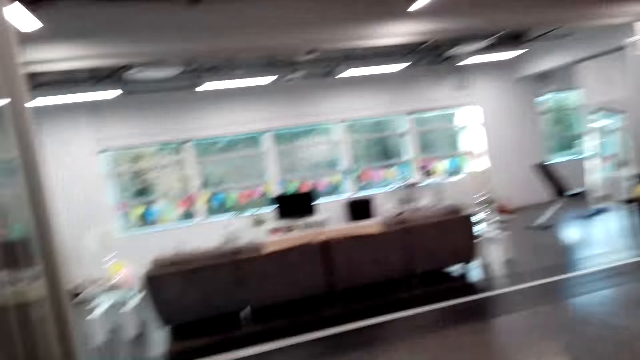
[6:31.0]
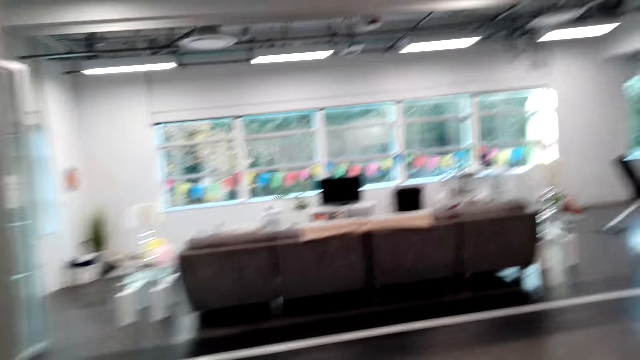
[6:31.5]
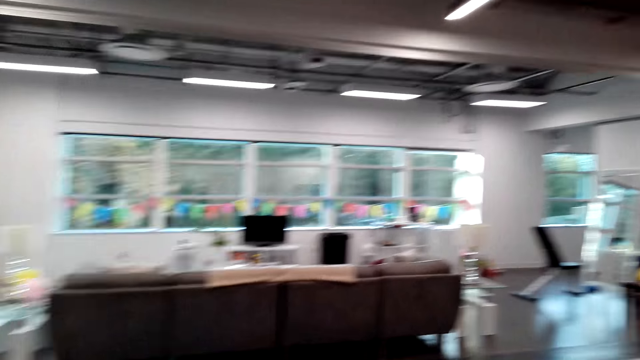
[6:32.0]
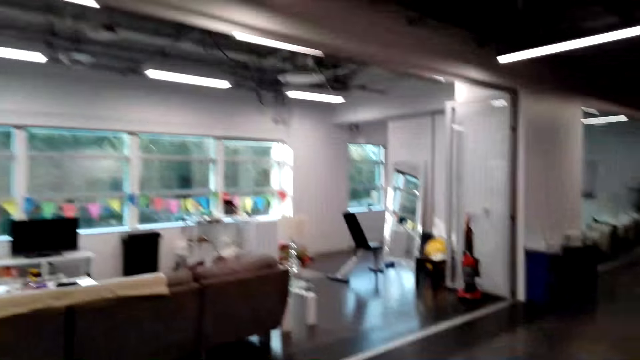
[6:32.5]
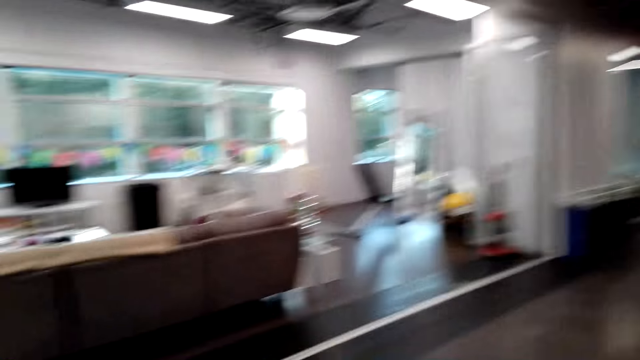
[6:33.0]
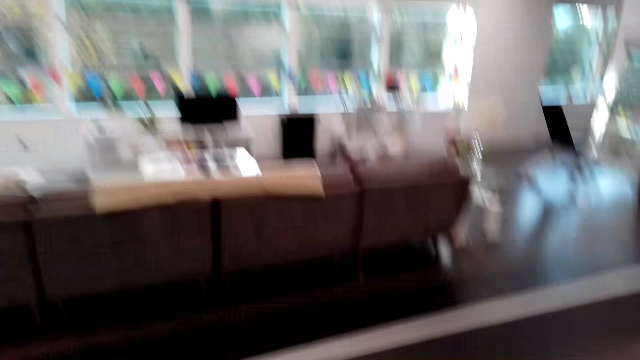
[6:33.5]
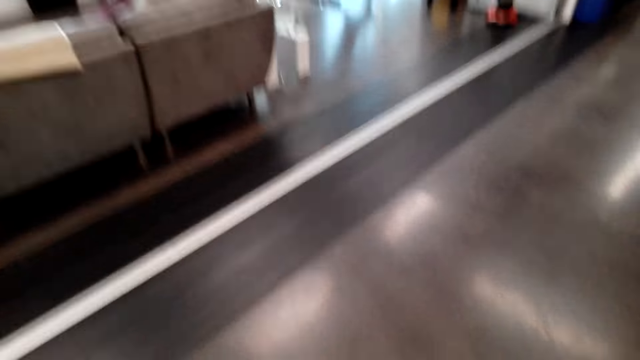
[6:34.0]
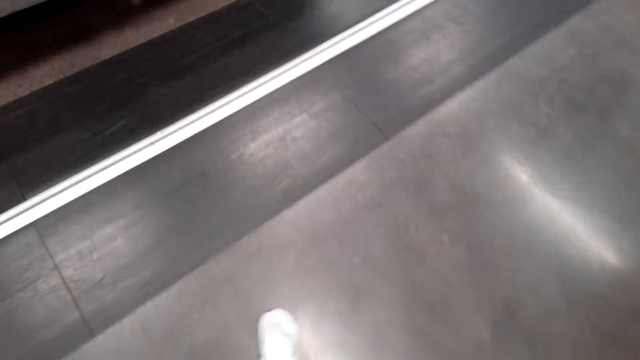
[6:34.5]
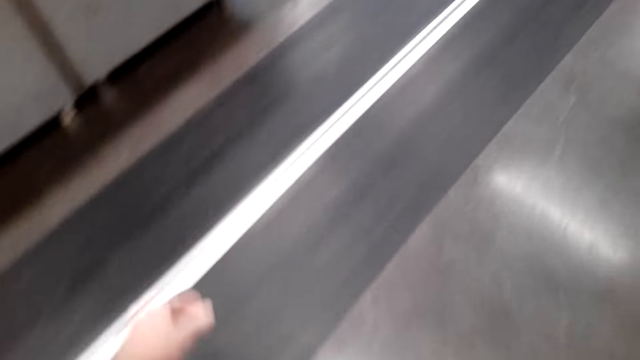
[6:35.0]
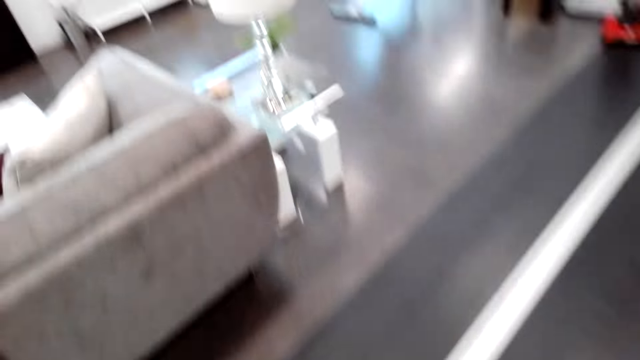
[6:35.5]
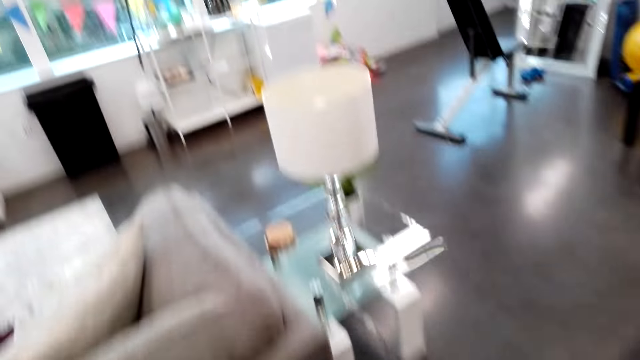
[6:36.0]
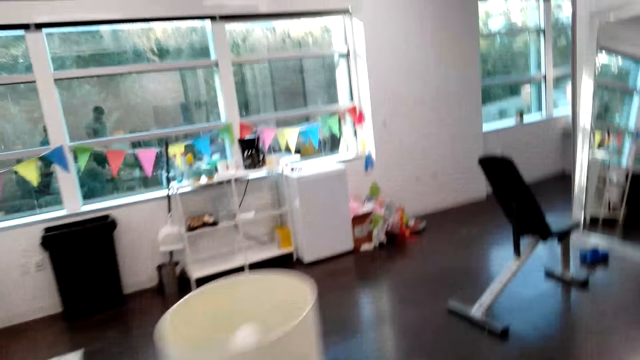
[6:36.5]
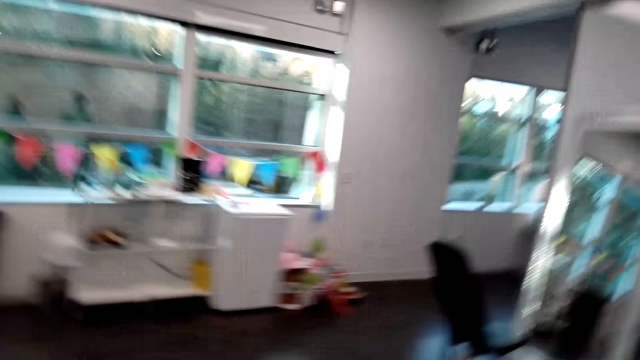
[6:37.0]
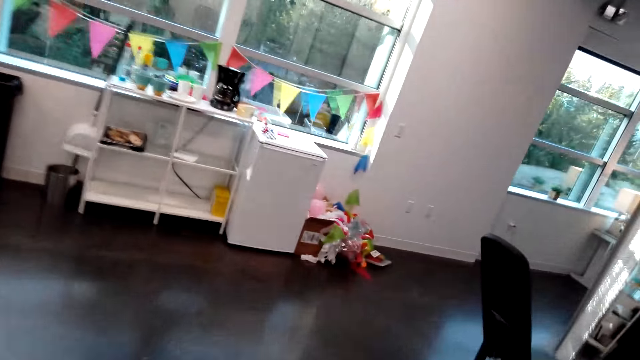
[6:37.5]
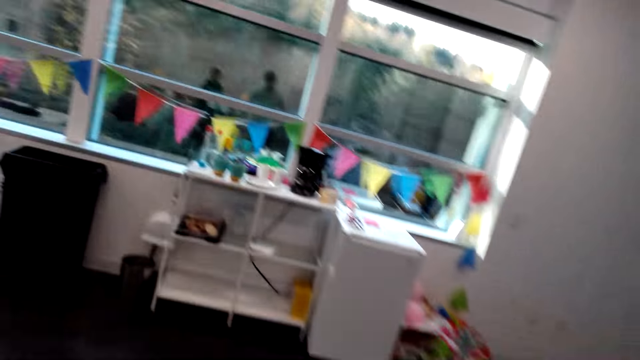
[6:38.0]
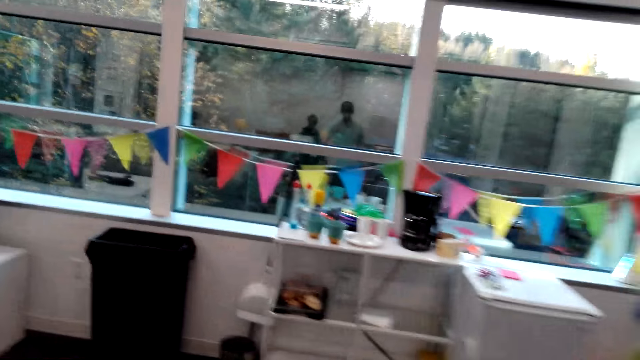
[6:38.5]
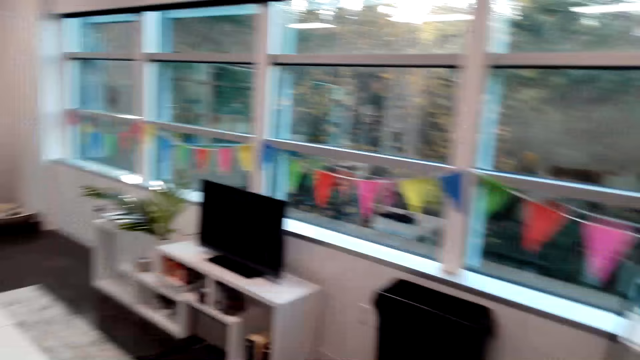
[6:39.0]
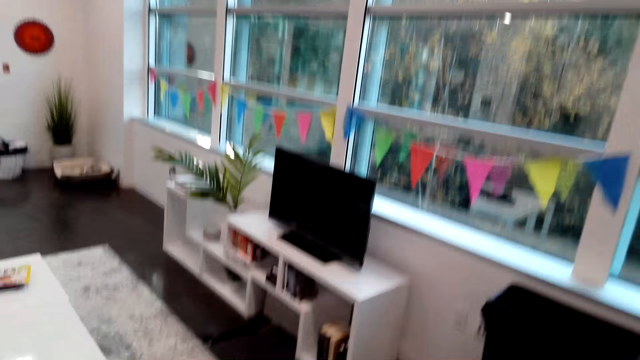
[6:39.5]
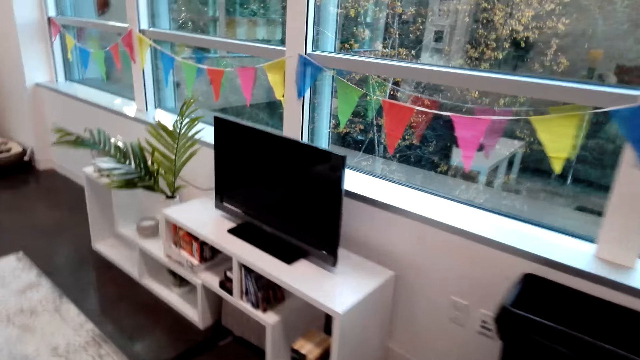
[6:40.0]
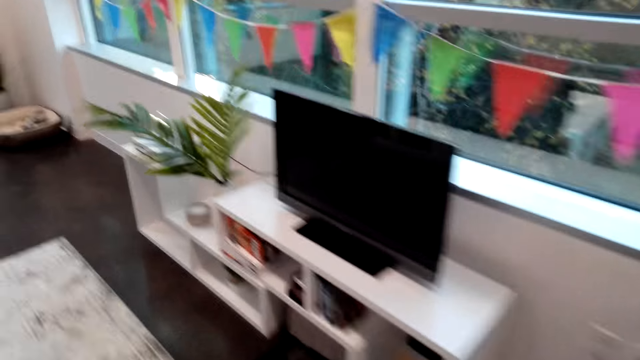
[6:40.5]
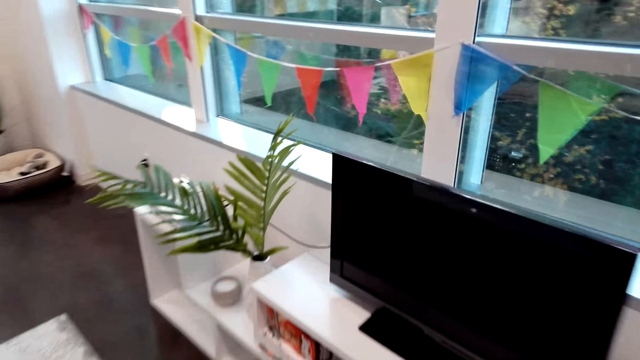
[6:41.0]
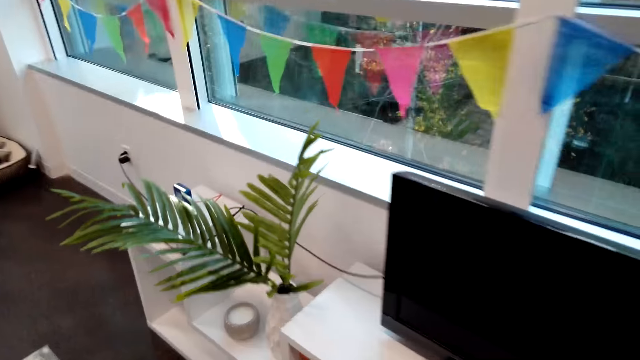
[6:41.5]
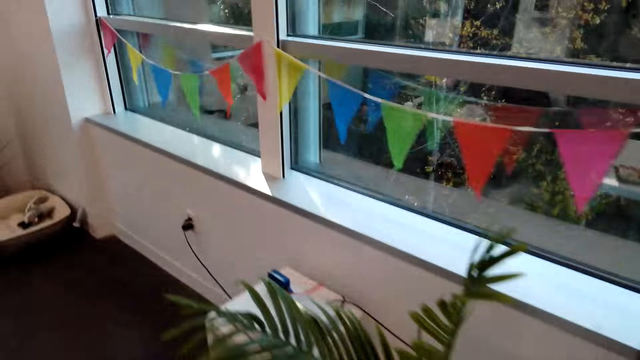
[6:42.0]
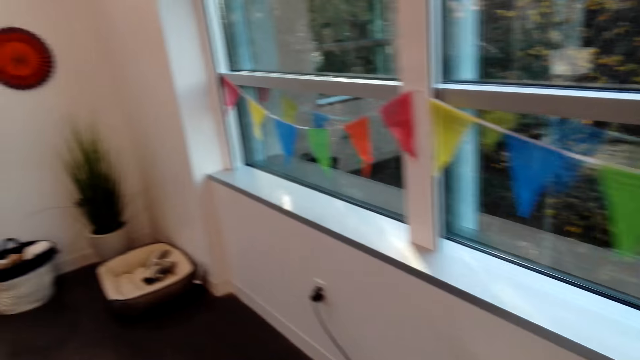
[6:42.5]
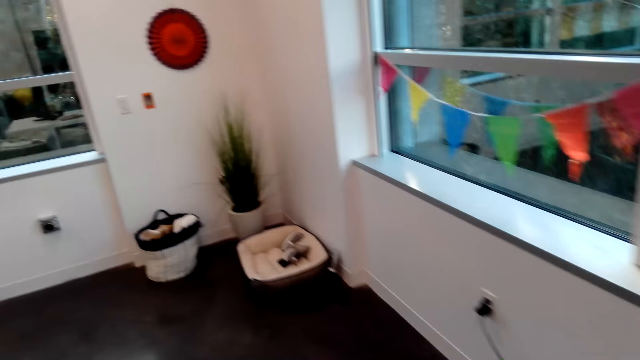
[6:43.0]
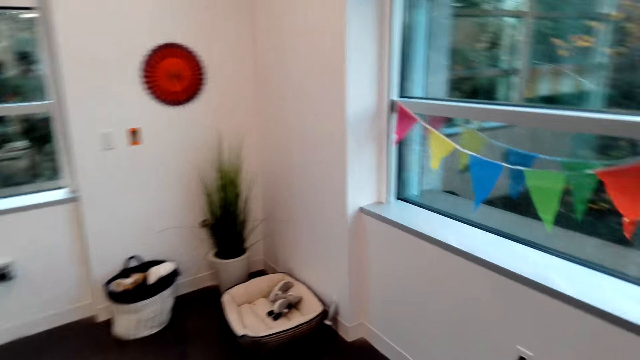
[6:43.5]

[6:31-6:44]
The camera wearer walks around. They walk around, talk to the woman, and walk around.

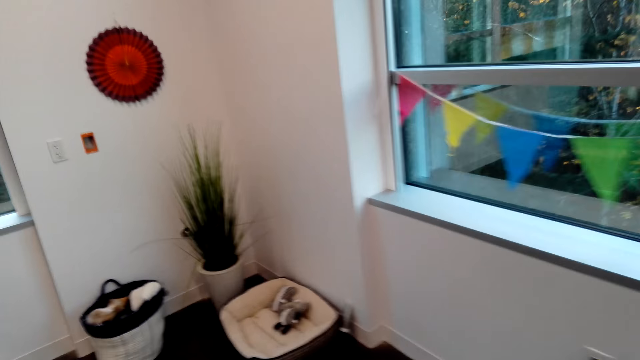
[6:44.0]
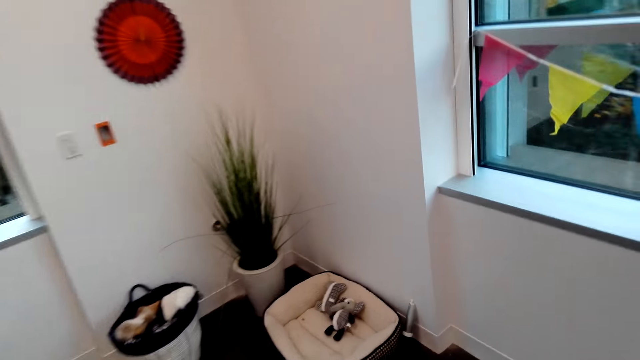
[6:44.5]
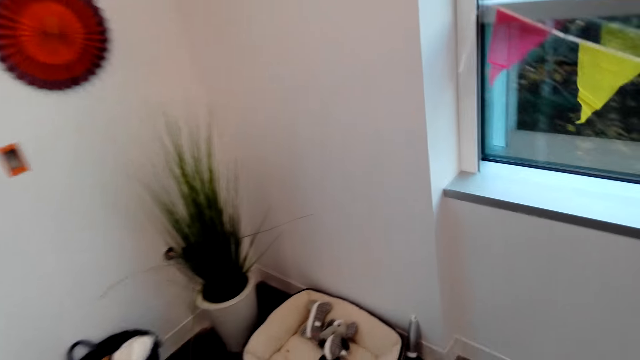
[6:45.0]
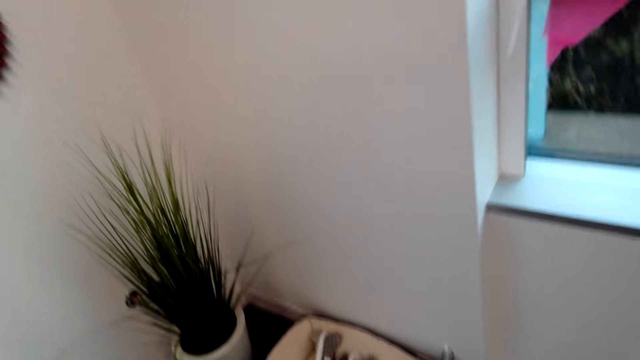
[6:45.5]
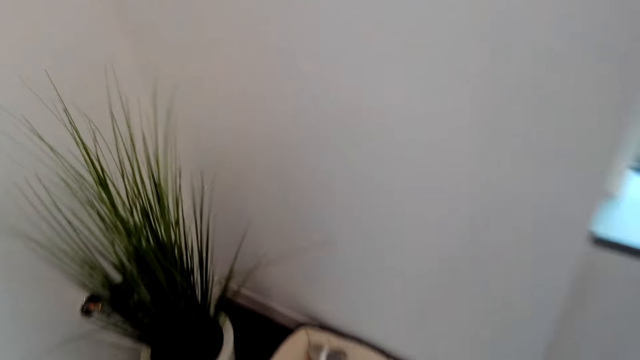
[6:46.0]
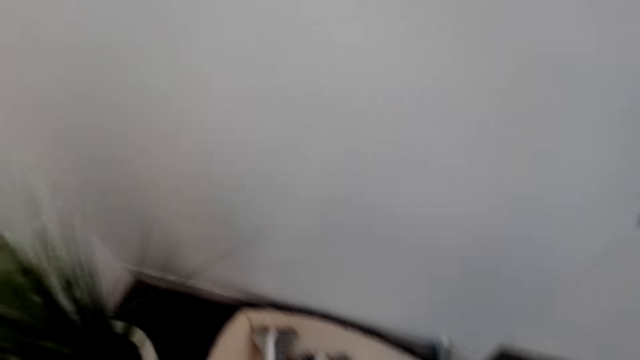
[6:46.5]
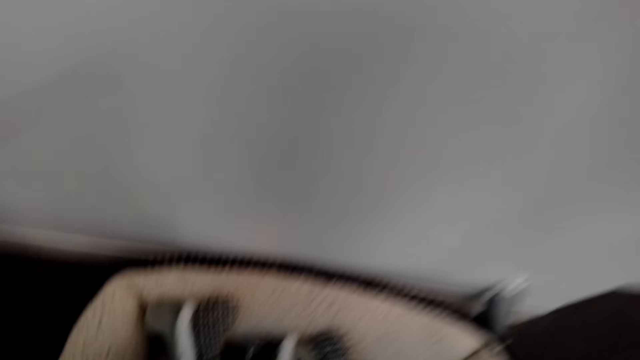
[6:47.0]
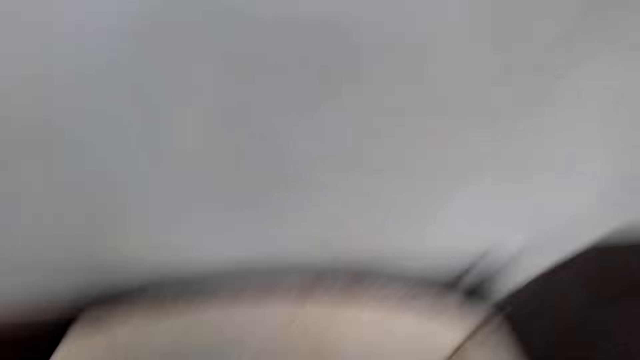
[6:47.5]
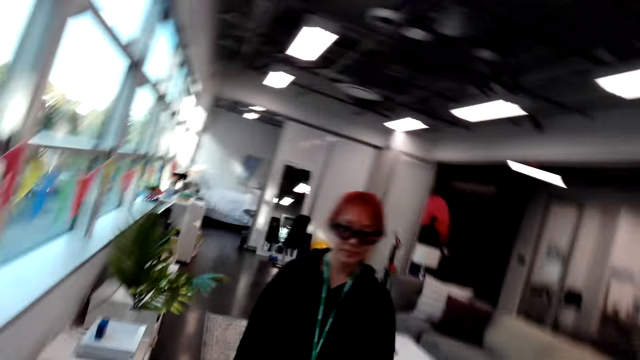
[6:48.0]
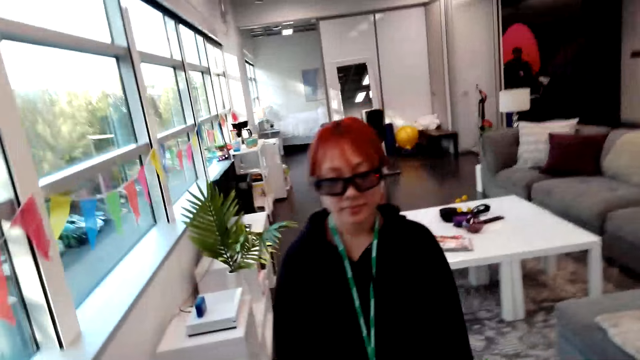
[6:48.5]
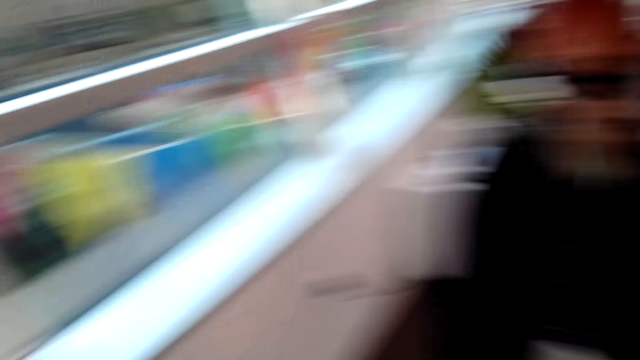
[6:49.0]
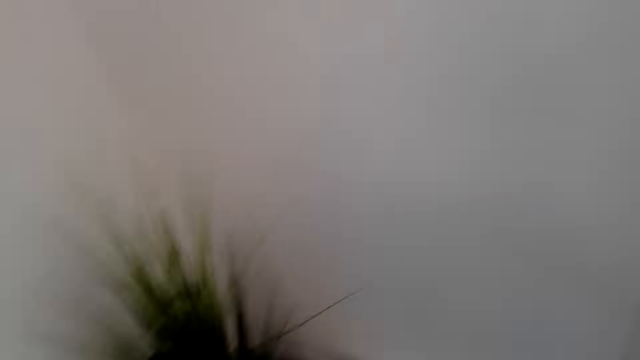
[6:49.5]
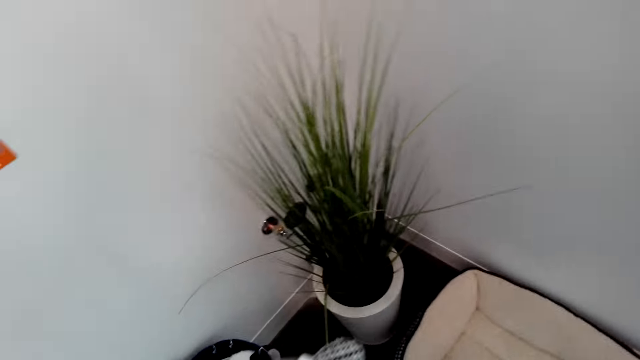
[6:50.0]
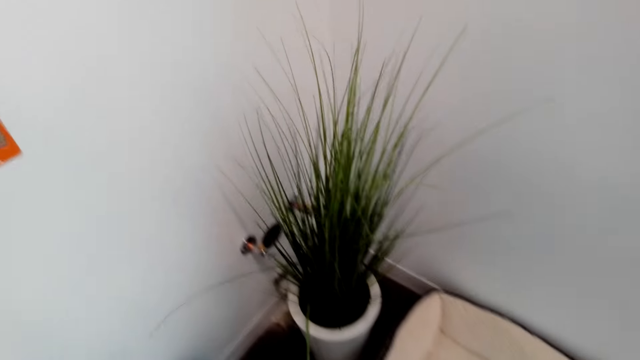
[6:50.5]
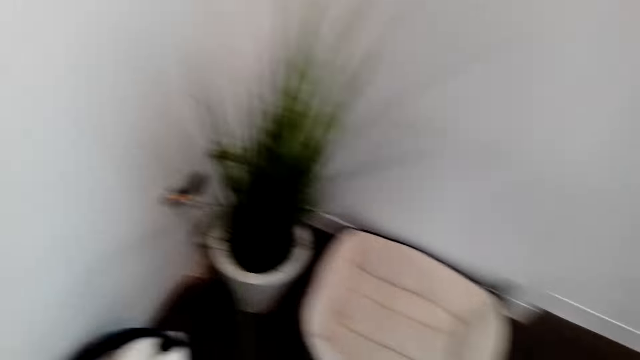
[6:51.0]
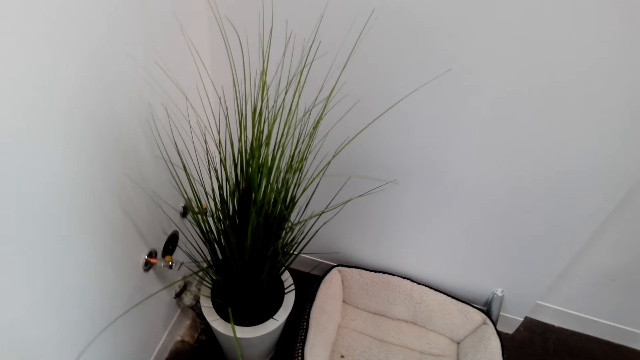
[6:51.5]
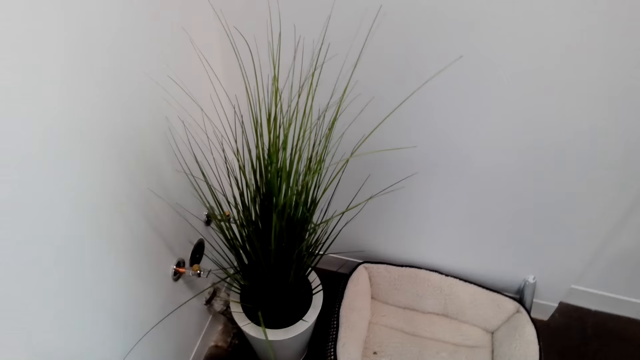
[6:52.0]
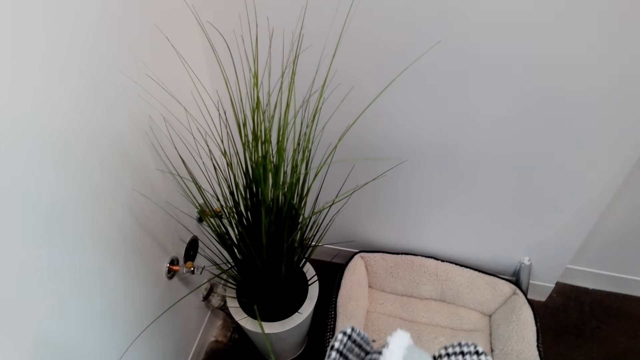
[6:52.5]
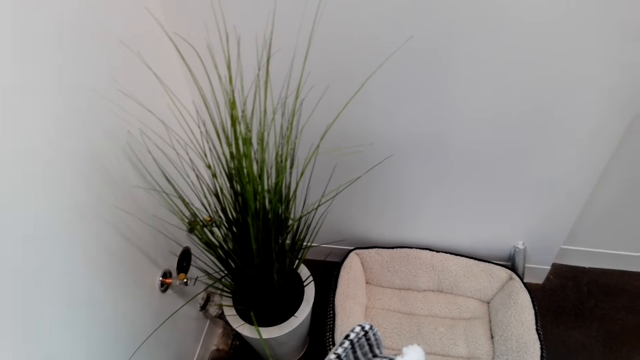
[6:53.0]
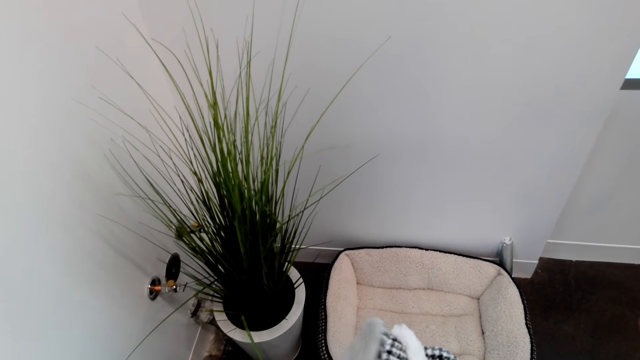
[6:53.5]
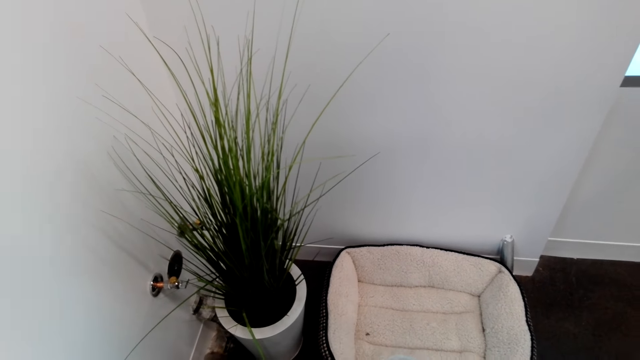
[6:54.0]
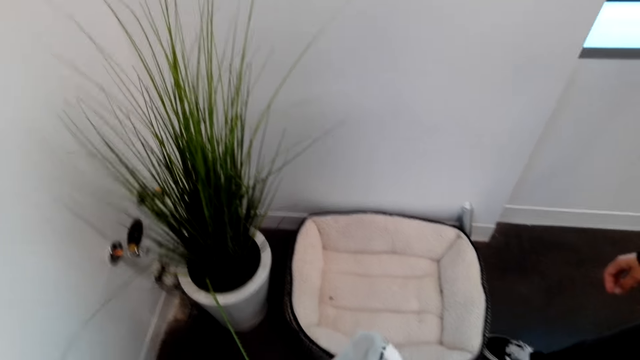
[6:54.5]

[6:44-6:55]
The camera wearer picks up the kid shoes or cotton toys. They look around, look at the woman, talk to the woman, play with the toy, look around, hold the kid shoes, and talk to the woman.
